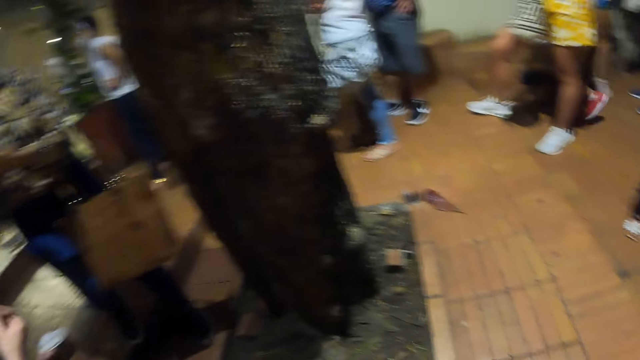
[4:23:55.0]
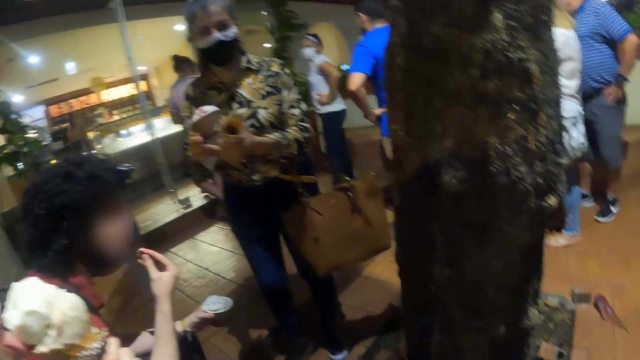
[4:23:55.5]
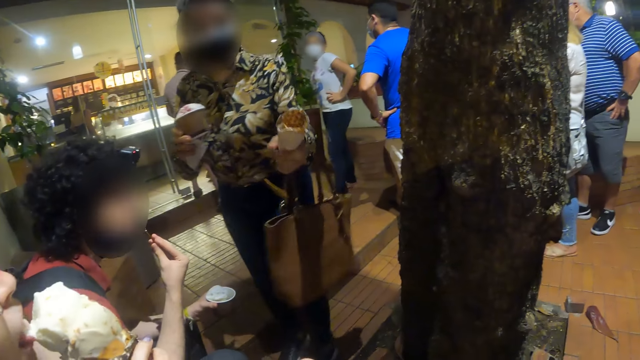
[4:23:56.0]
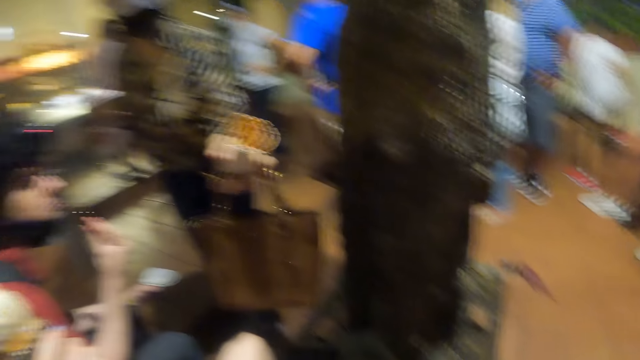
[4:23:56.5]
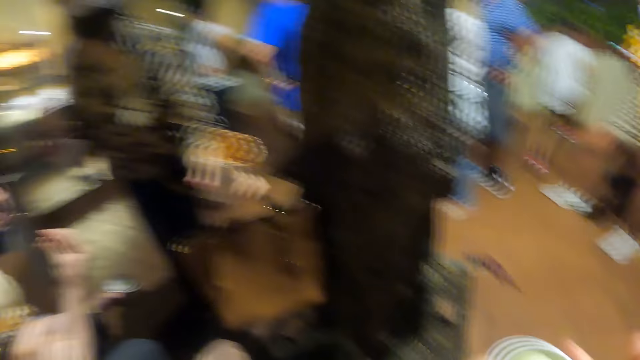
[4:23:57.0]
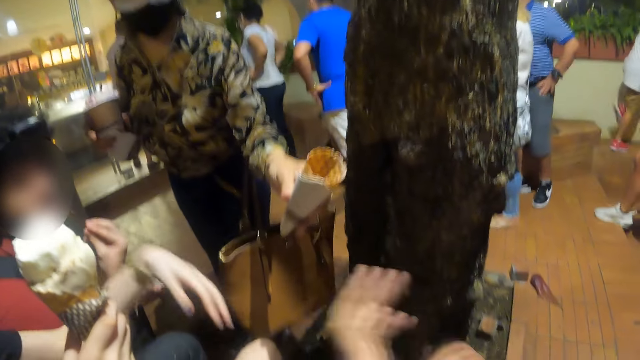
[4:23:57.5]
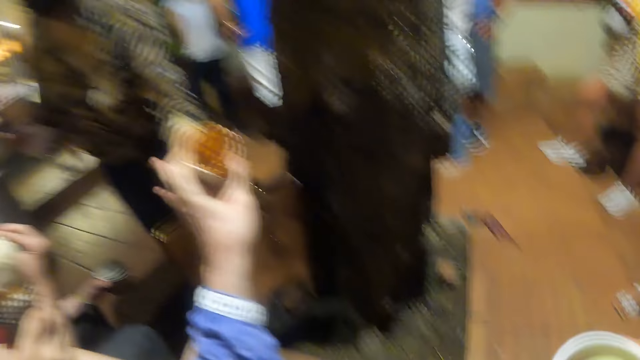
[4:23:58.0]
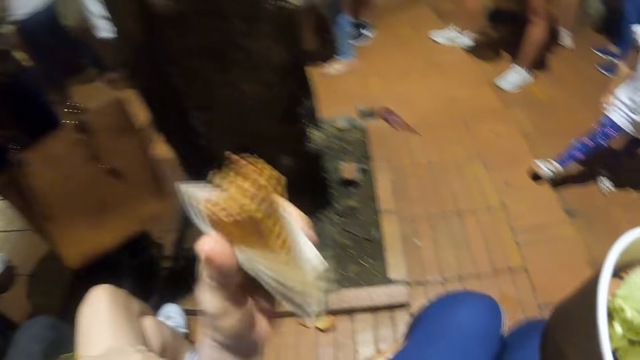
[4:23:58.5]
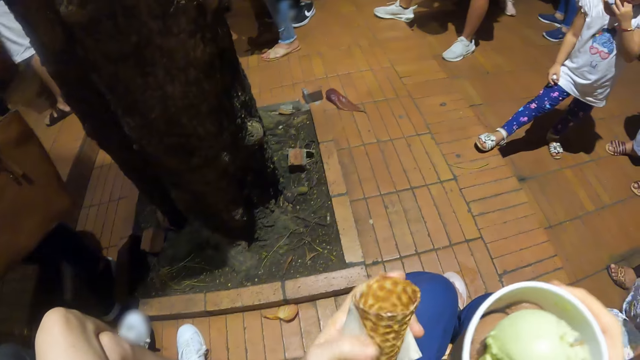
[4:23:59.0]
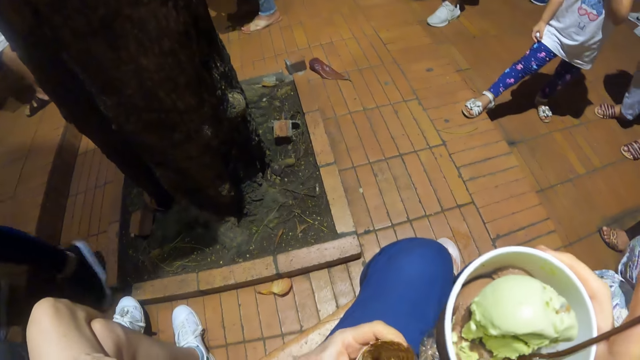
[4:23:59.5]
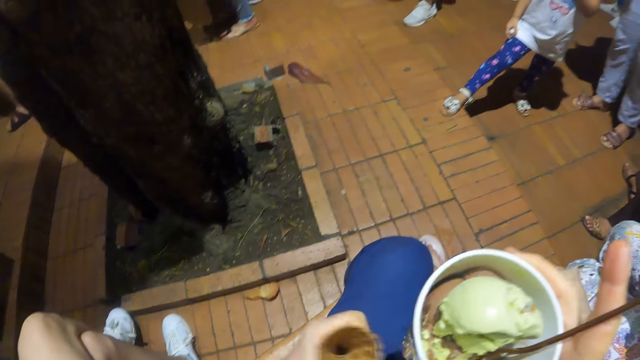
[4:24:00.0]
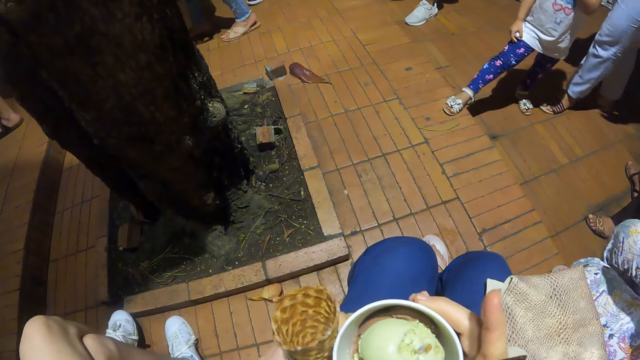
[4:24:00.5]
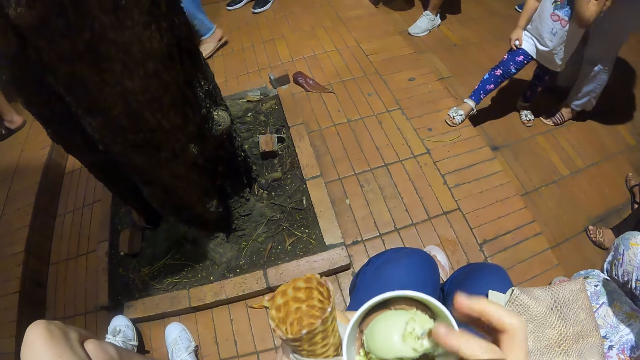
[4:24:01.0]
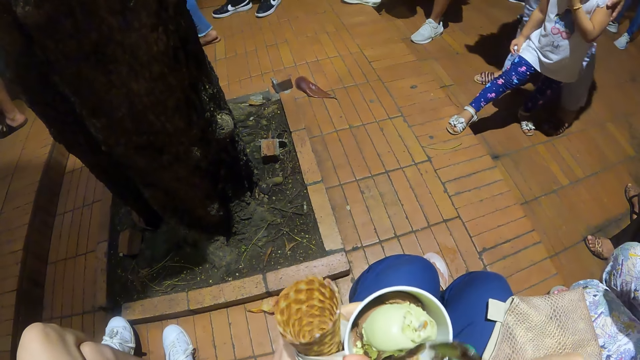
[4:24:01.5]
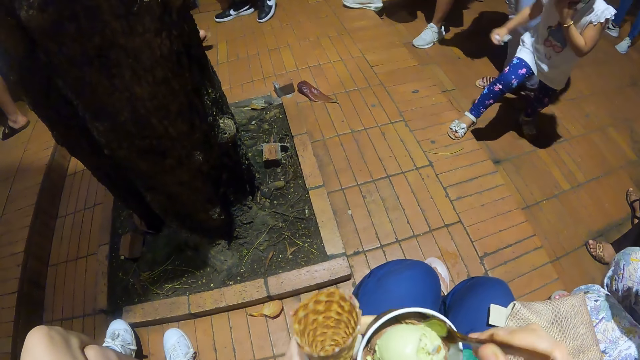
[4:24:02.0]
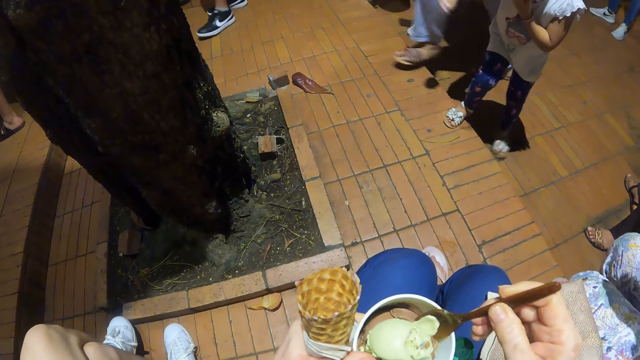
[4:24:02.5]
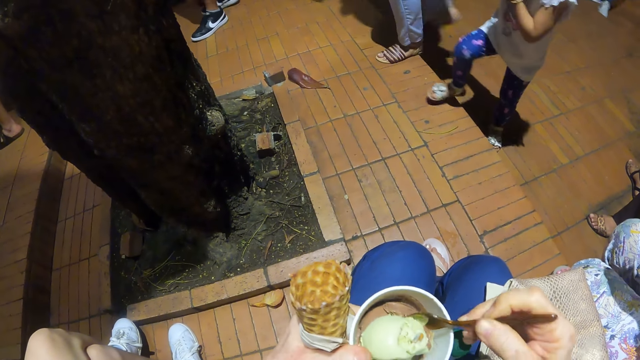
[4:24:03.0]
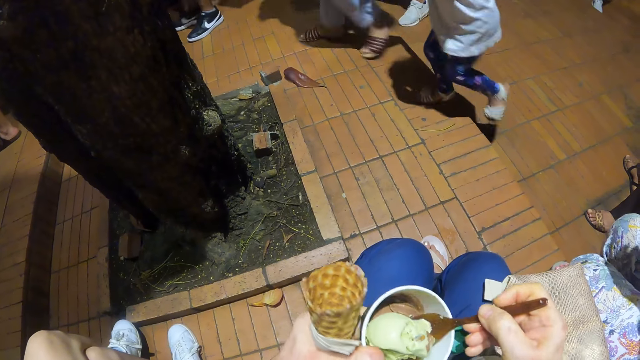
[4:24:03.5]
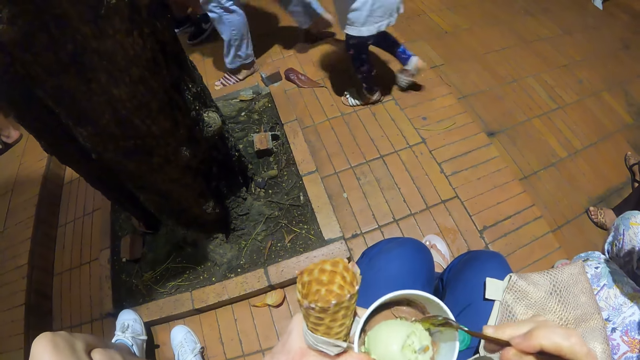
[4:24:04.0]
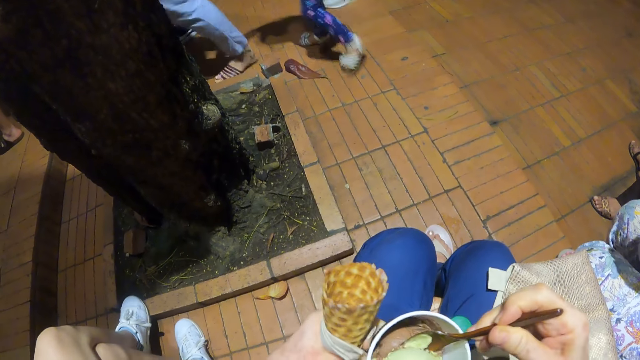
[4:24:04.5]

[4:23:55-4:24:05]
The camera wearer looks around. A woman walks around. The camera wearer lifts the left hand. They pick up a cone from the woman. They move the cone and look at the ice cream. They transfer the tin to the left hand. They scoop ice cream.

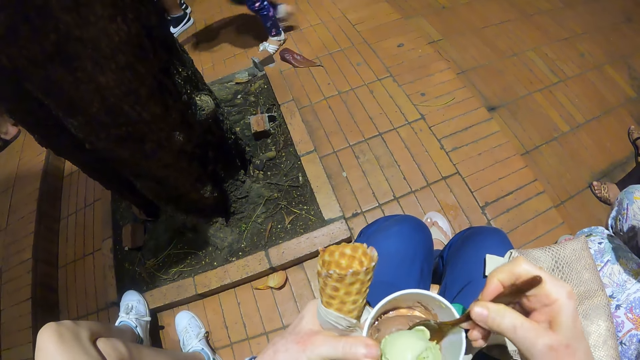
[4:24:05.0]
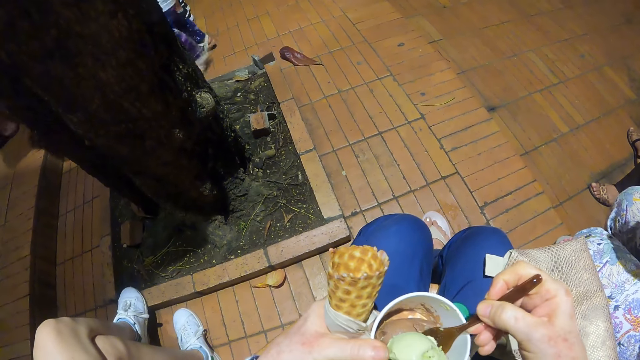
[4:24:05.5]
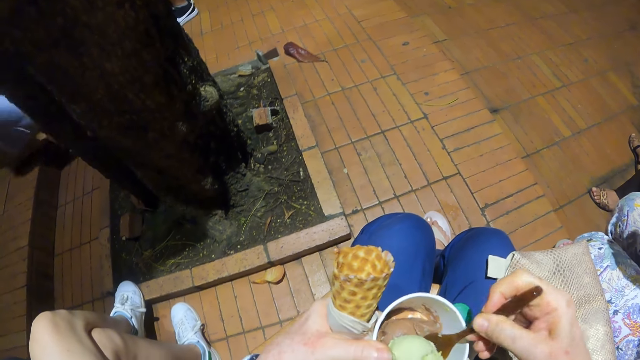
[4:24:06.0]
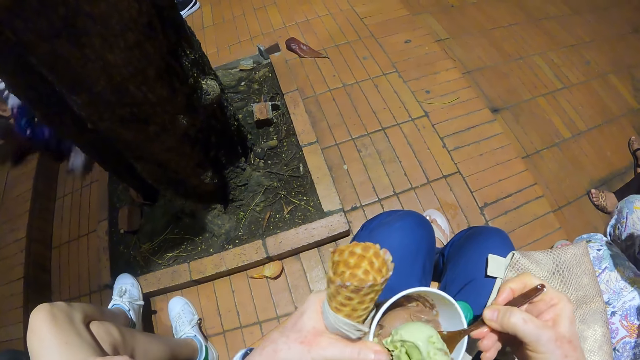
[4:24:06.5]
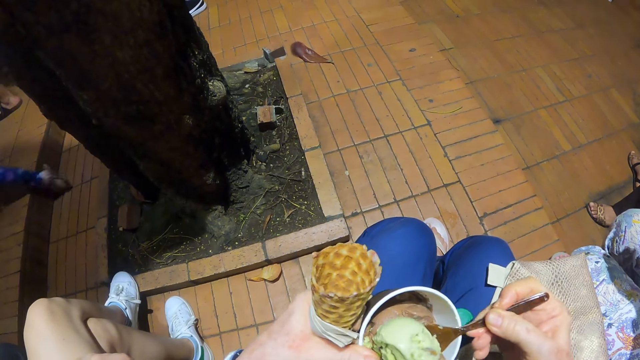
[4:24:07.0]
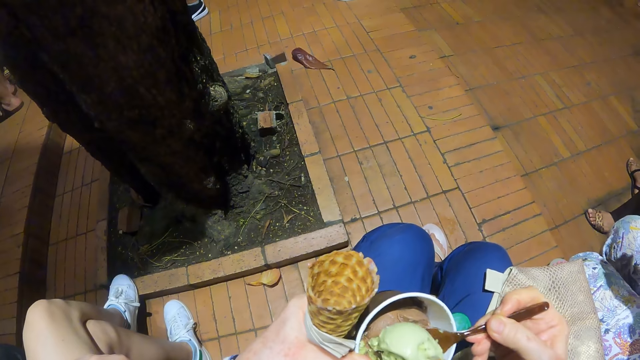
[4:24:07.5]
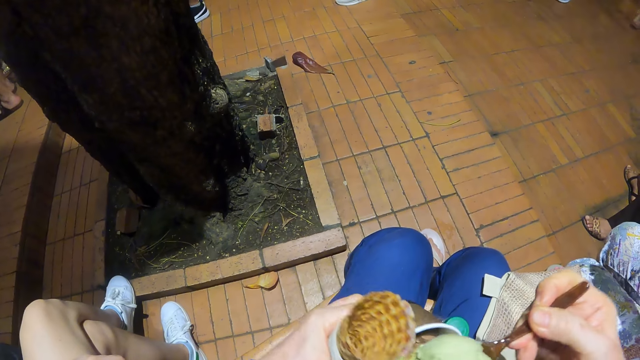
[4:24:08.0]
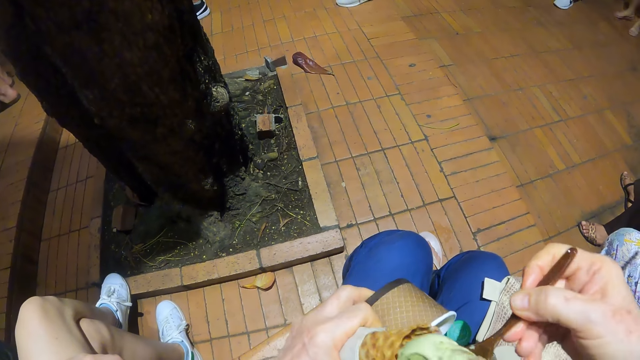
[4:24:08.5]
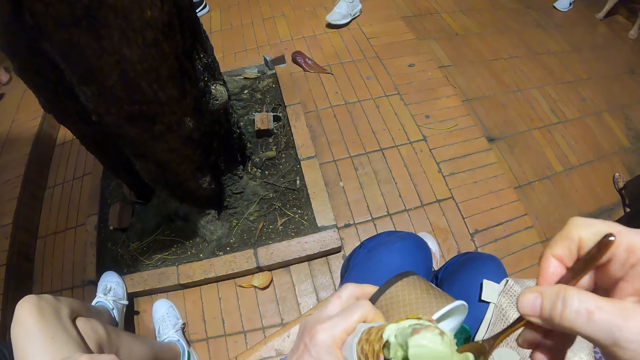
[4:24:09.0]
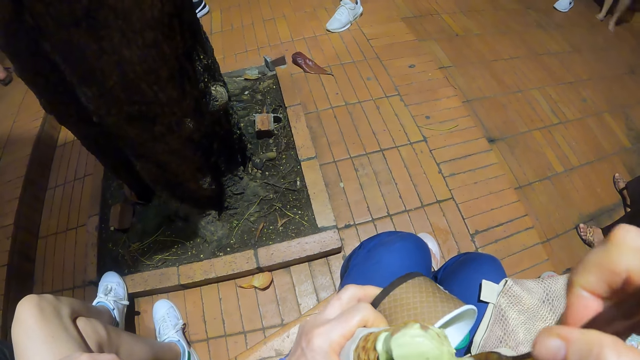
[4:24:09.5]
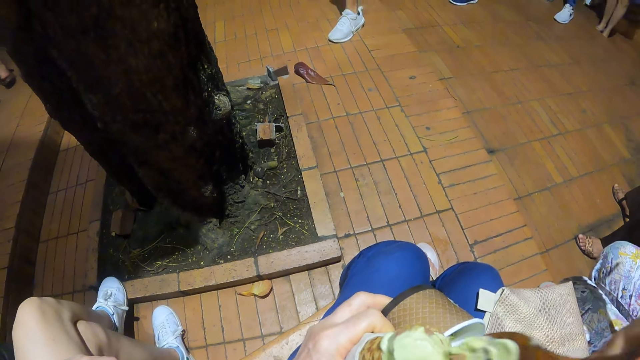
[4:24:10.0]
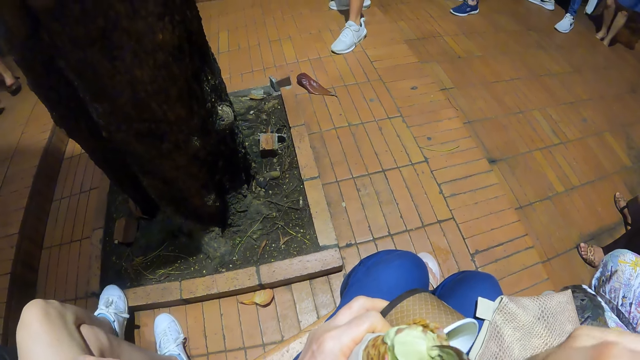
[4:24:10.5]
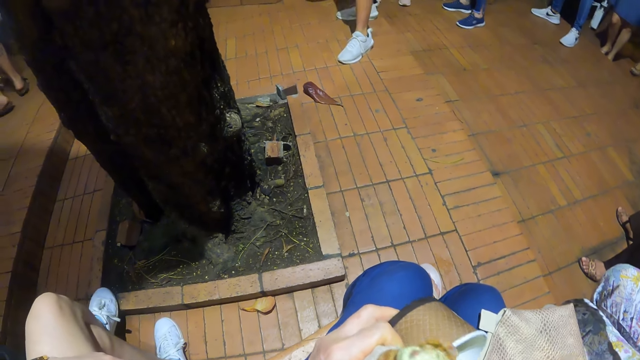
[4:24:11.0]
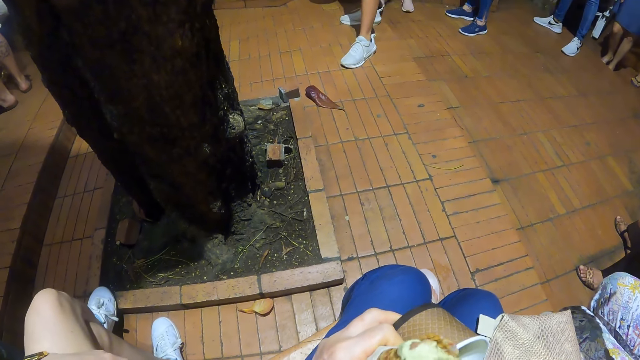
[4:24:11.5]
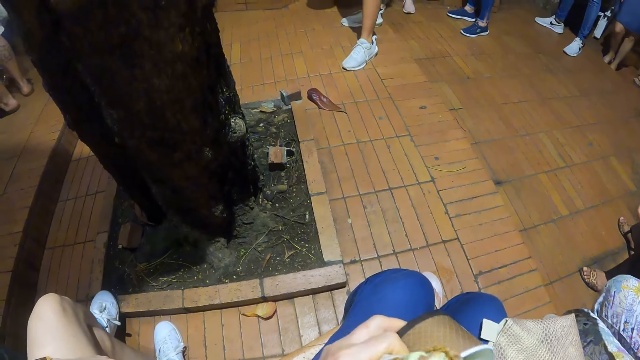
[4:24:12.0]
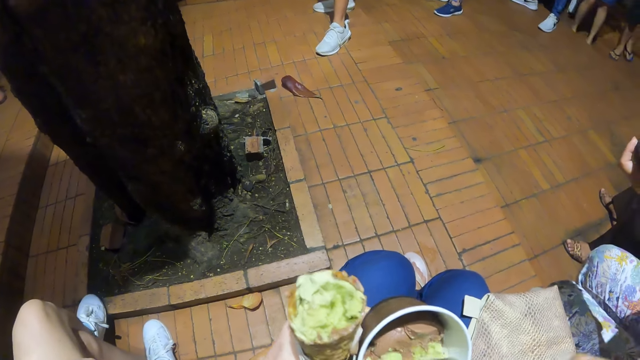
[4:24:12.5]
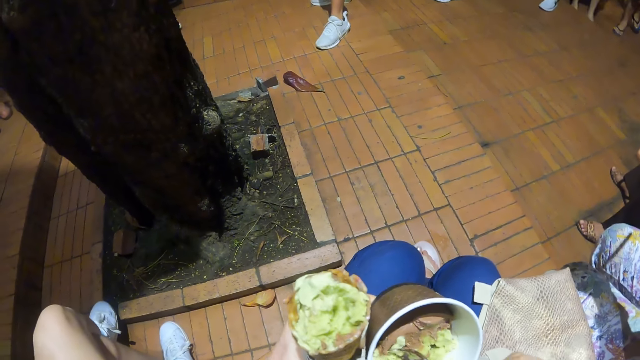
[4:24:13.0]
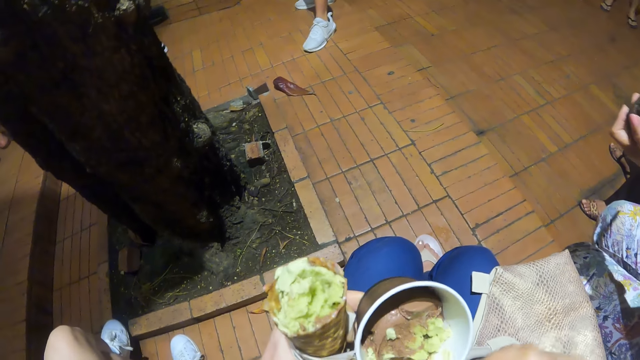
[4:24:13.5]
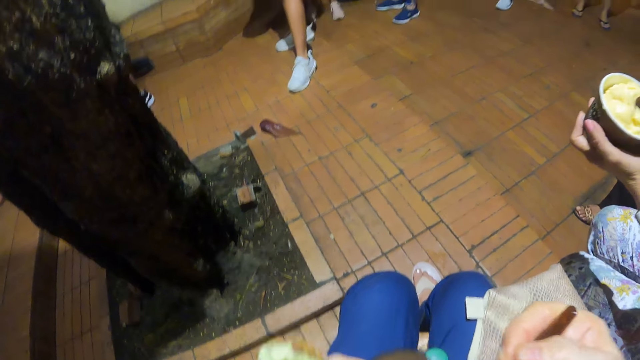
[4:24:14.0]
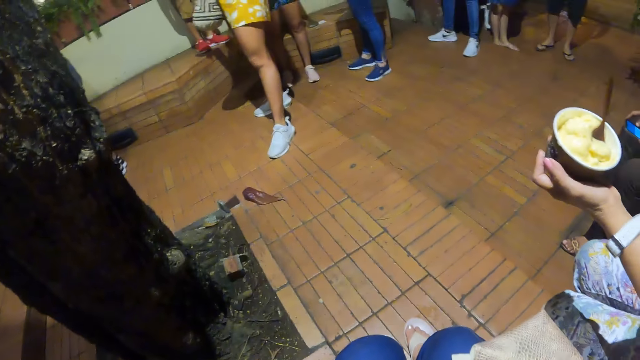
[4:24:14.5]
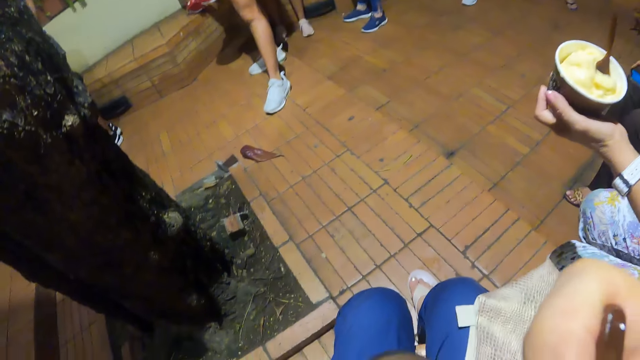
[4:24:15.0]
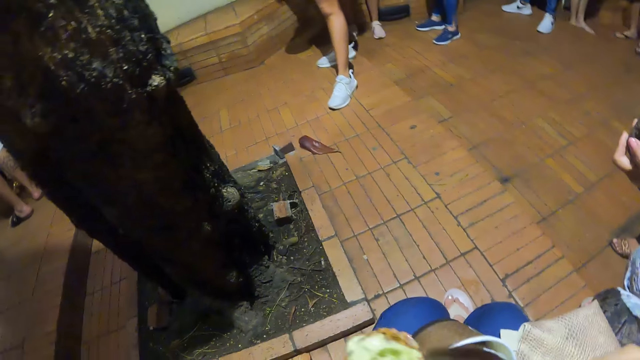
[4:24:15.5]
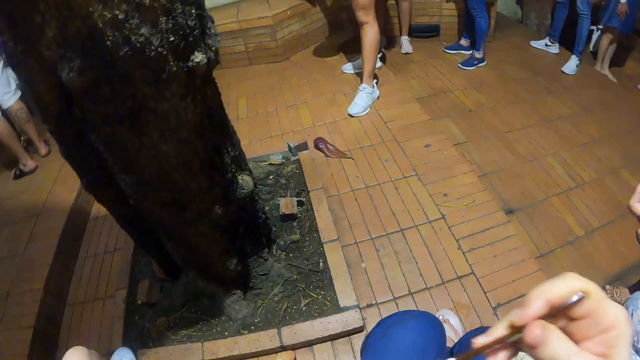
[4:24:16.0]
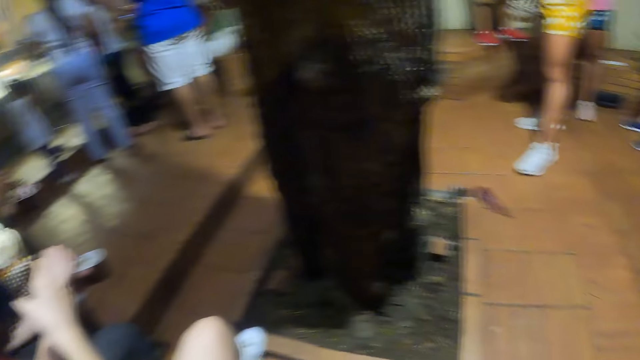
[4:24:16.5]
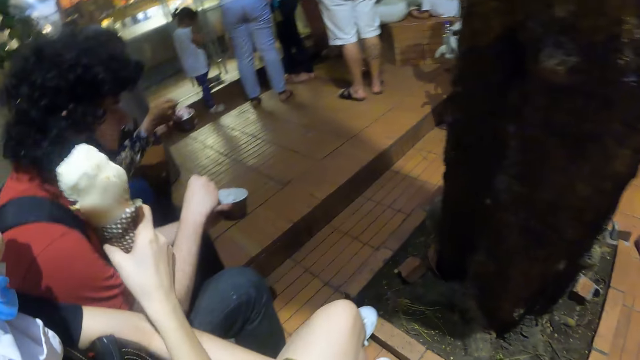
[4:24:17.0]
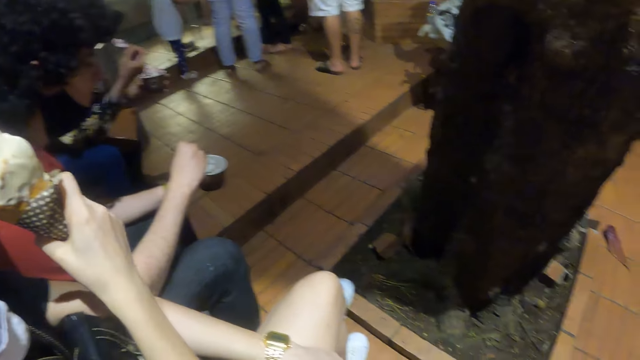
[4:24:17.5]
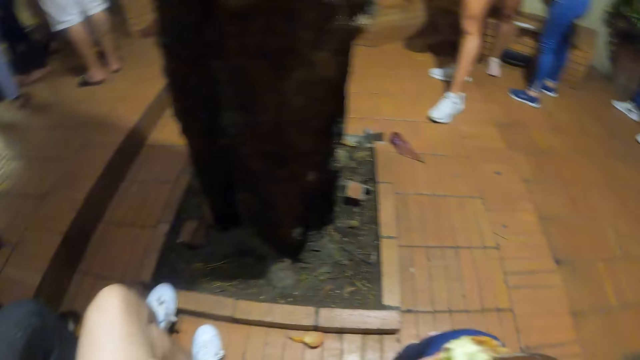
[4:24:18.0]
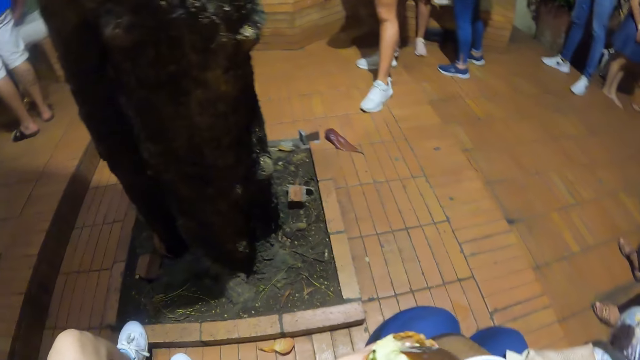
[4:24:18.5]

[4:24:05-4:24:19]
The camera wearer scoops the food with a spoon. They transfer the ice cream to the cone. They move the spoon and transfer the ice cream to the cone. They scoop the food with the spoon. They eat the ice cream, move the spoon and look around.
